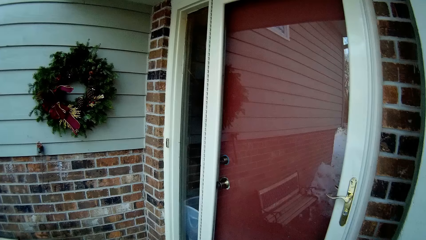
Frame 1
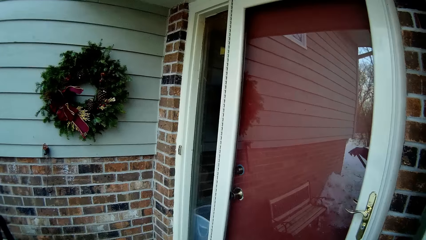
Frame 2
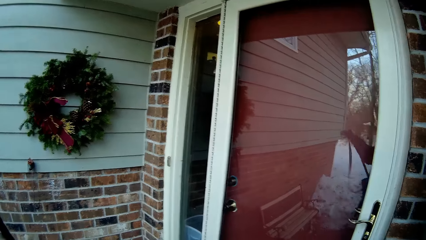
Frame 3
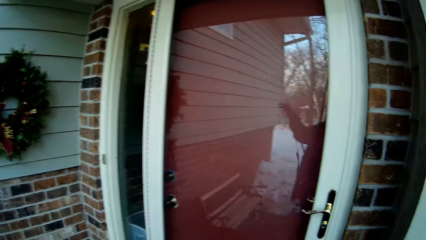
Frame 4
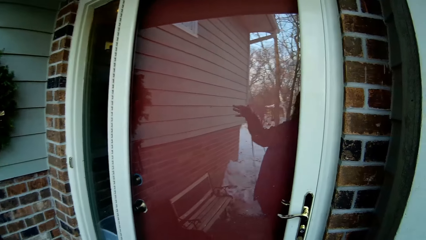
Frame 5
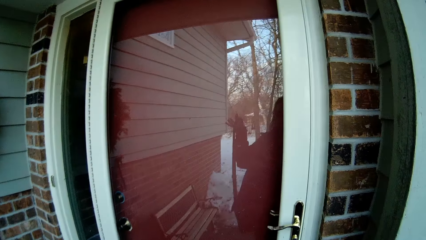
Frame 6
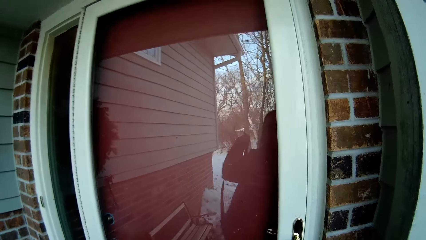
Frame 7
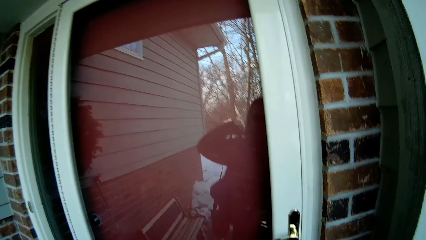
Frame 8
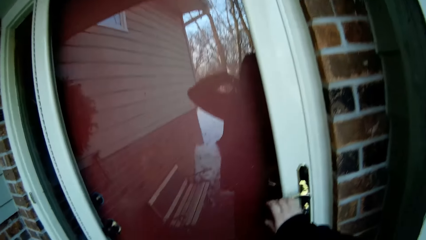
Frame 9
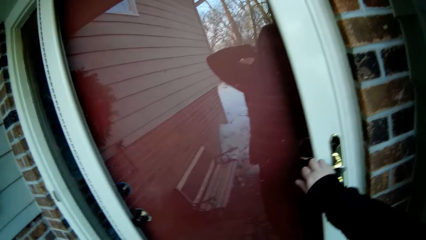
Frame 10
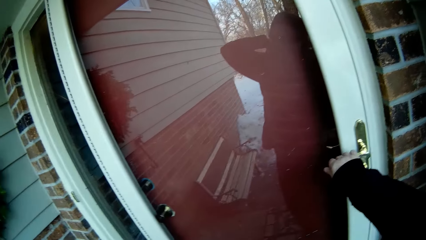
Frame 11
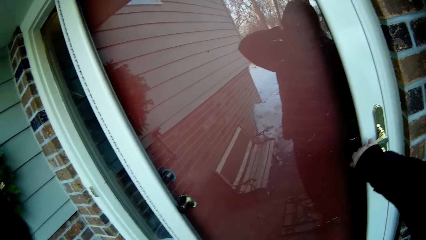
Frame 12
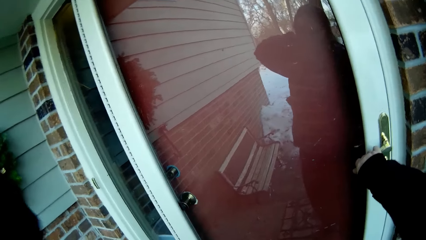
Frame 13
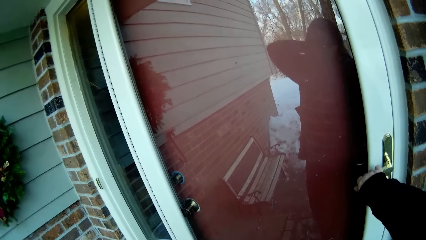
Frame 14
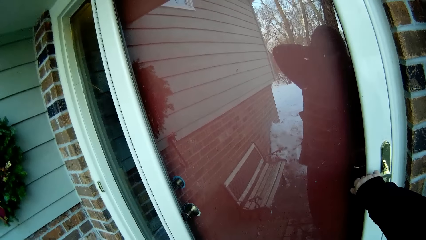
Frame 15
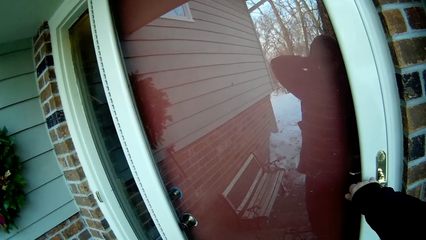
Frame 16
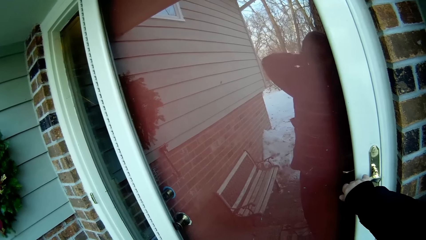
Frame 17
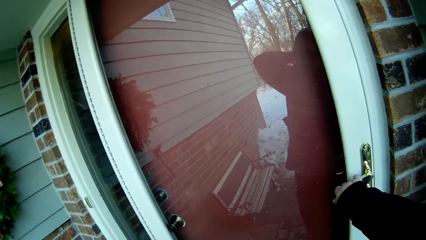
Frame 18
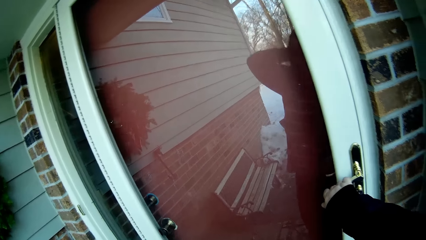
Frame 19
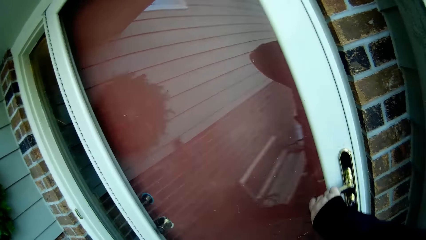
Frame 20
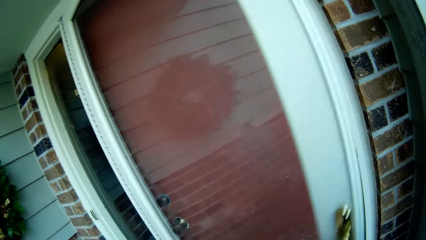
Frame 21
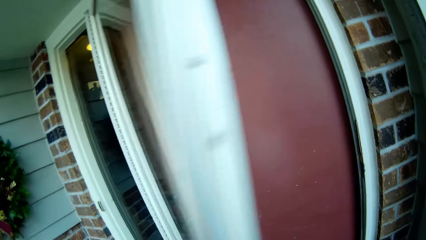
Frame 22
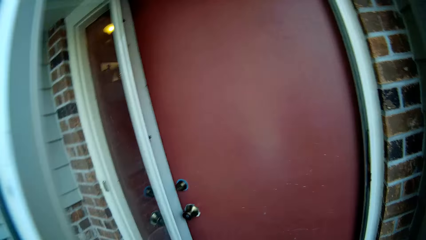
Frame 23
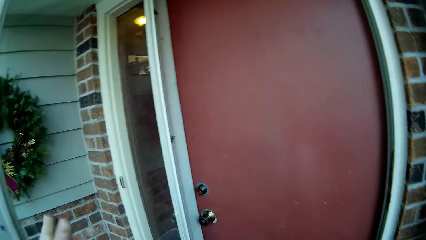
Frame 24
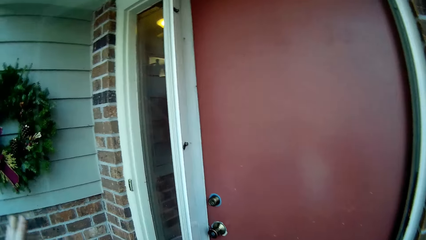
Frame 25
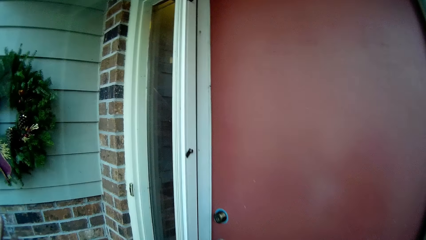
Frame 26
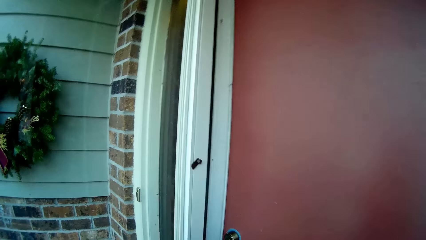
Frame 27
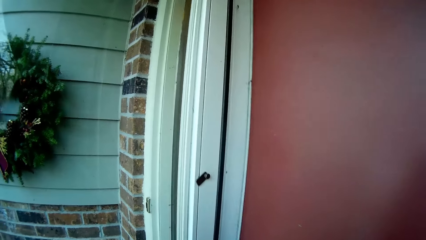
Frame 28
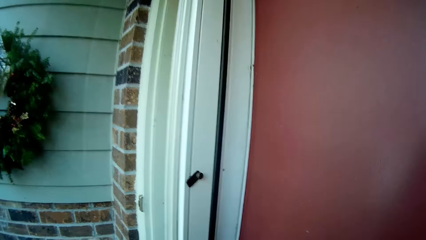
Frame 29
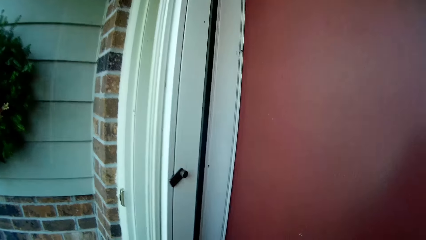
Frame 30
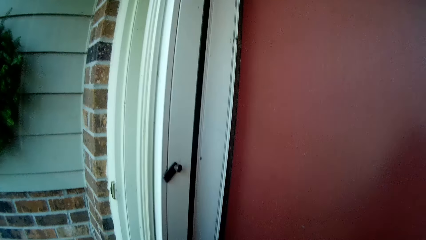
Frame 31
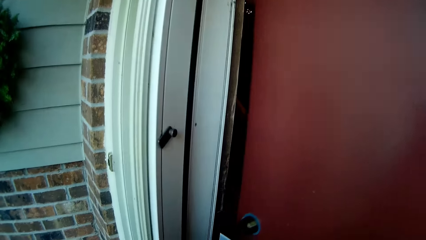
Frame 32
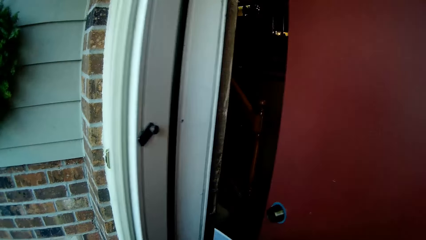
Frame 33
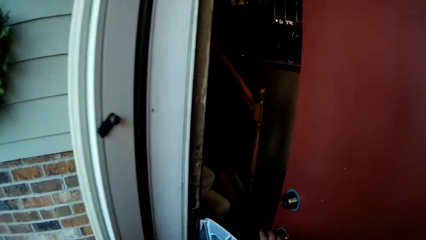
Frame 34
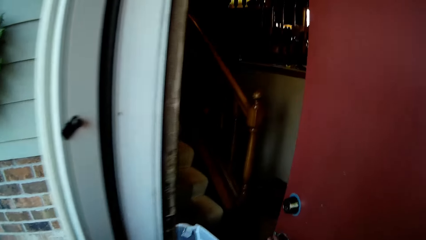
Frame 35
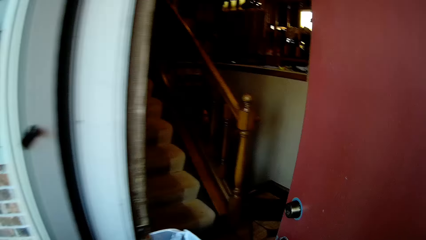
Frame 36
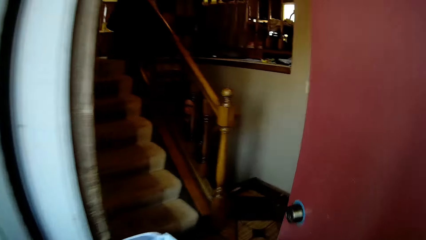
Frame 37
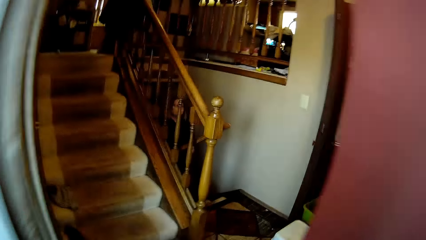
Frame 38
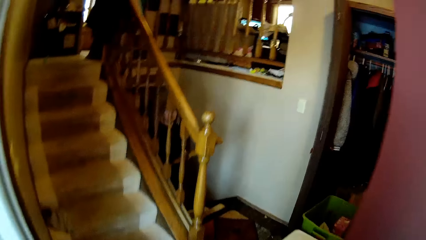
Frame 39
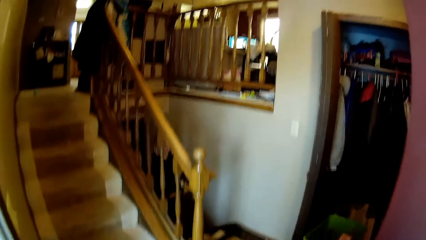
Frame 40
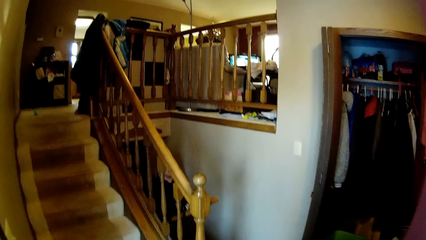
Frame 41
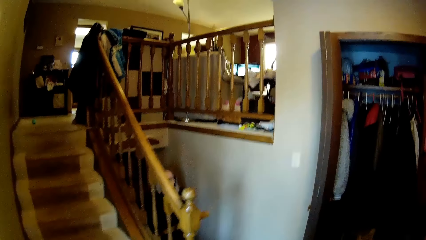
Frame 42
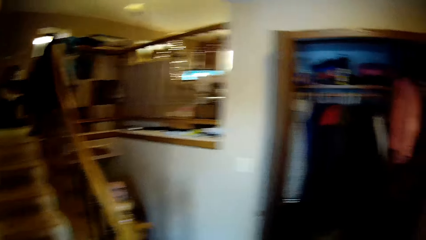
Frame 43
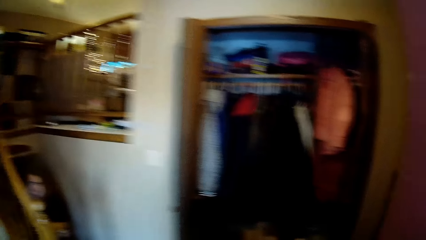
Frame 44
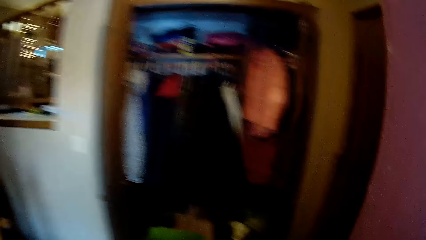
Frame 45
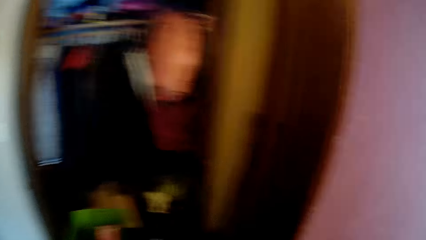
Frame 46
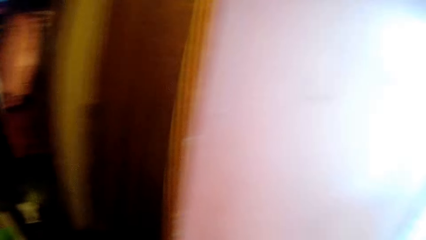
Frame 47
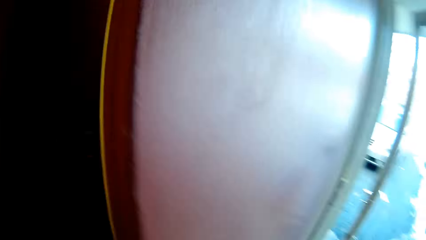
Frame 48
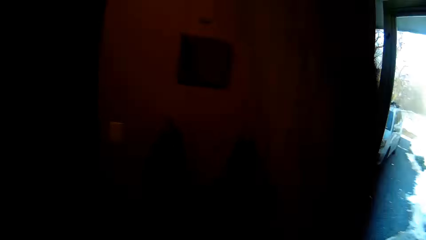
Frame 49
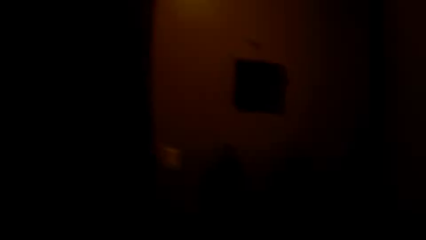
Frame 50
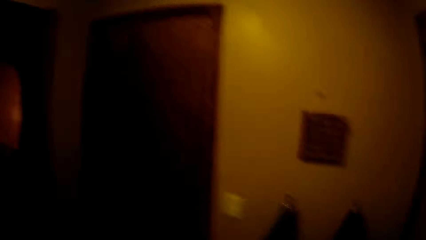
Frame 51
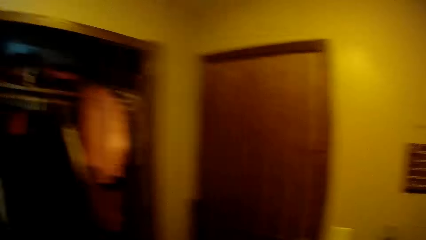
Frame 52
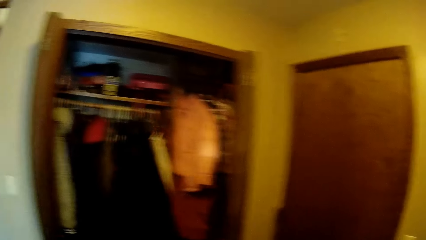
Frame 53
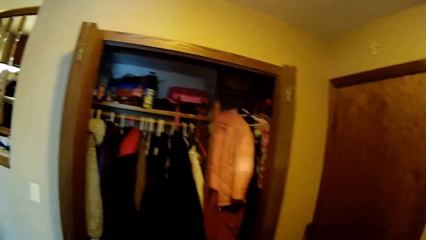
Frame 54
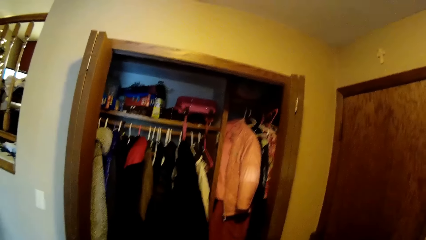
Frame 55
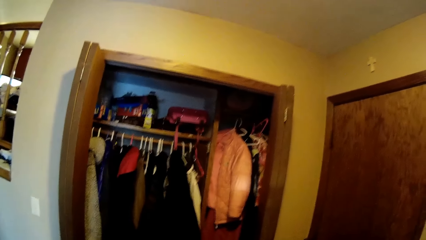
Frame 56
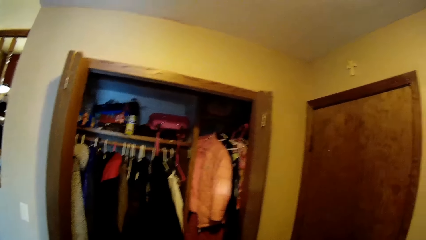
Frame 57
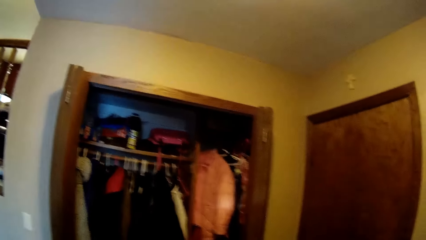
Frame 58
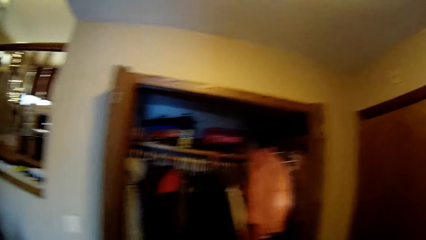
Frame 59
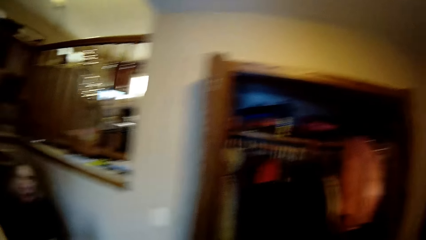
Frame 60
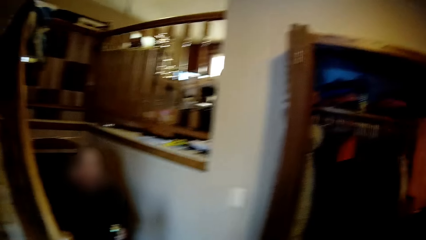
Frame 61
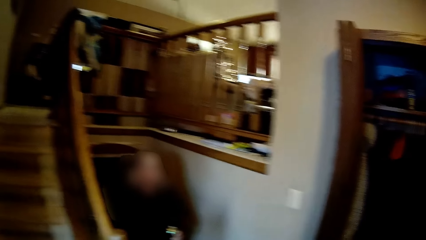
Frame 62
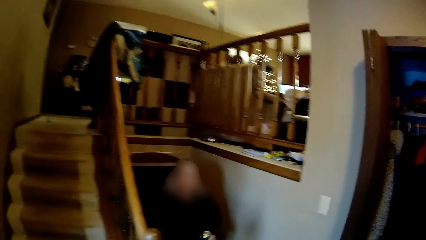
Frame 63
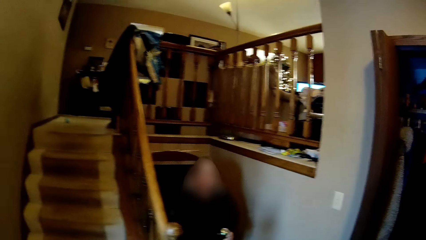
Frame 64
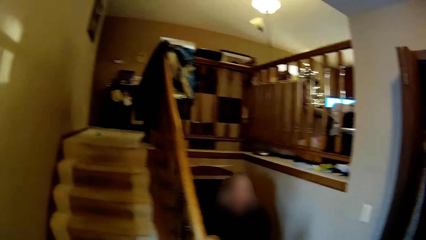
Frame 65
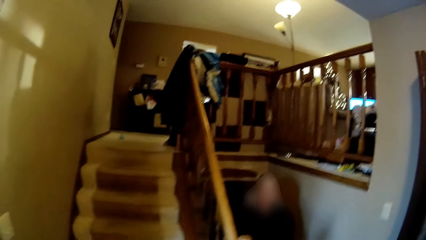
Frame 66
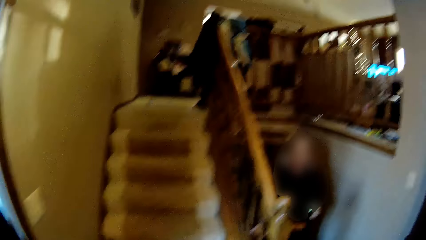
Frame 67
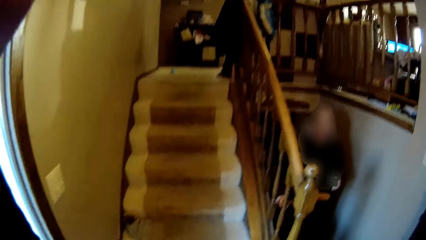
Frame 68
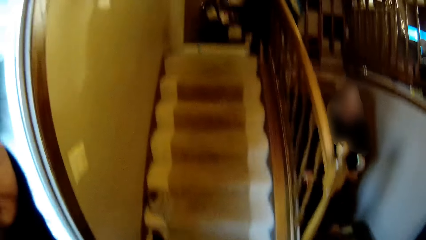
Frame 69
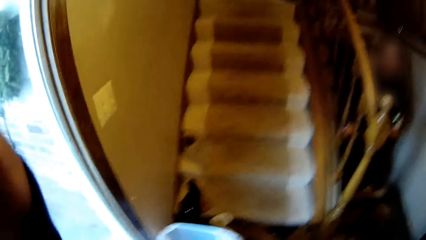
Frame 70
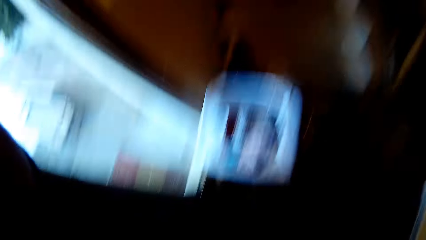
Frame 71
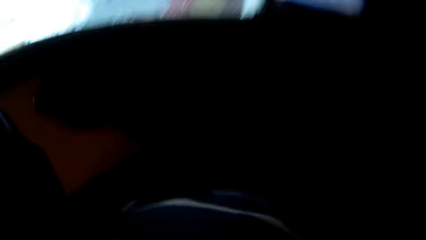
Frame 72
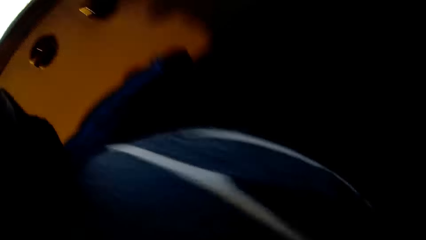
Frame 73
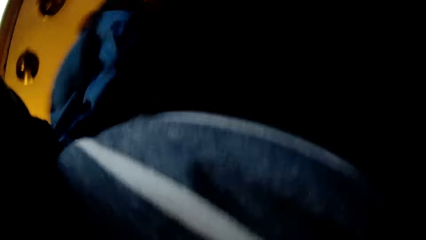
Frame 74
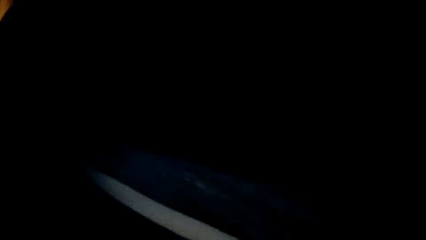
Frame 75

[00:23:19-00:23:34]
The camera wearer opens the door. They enter the house. They close the house door. They look around. They fix the camera. They look around the house.
